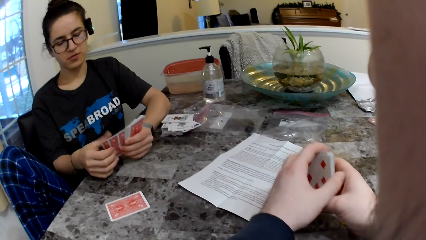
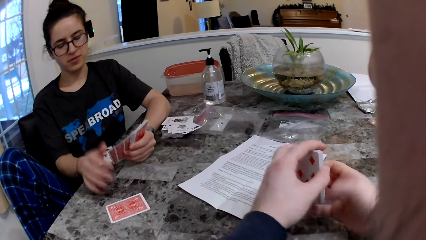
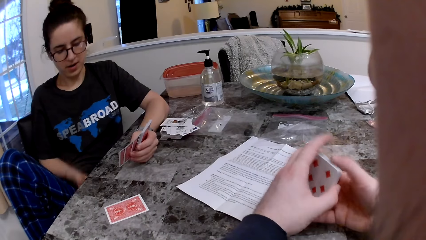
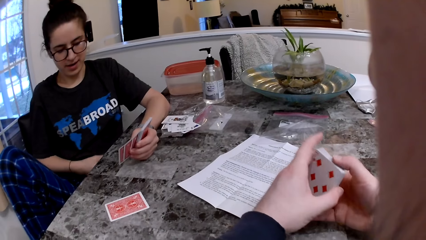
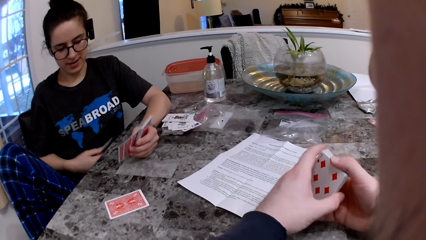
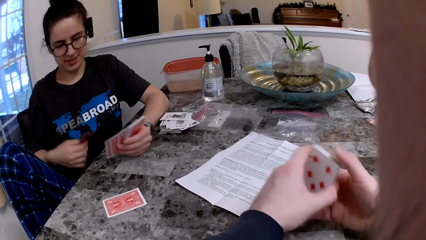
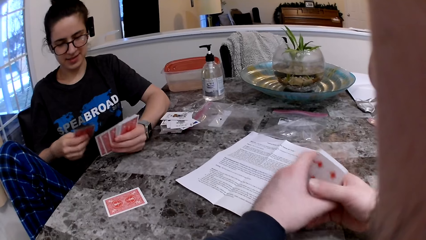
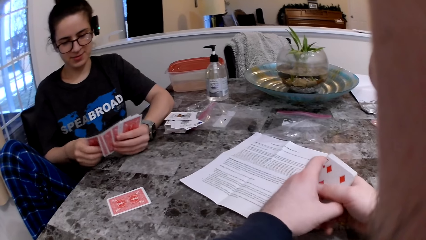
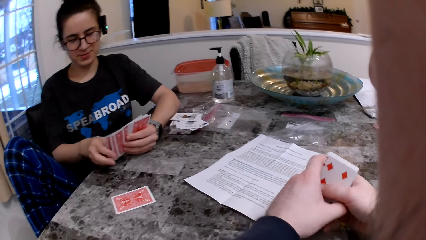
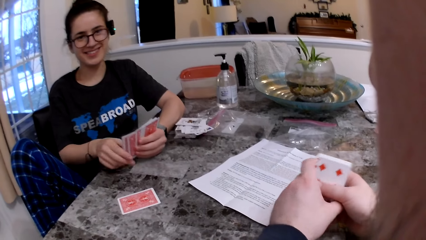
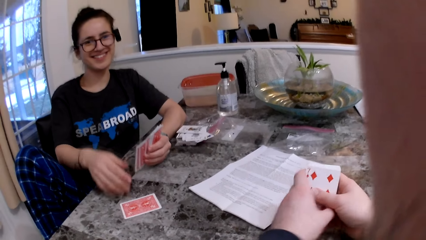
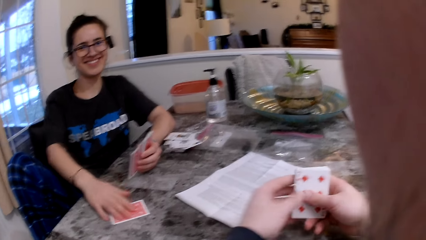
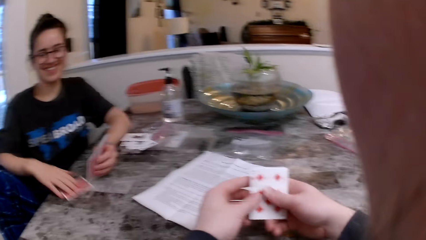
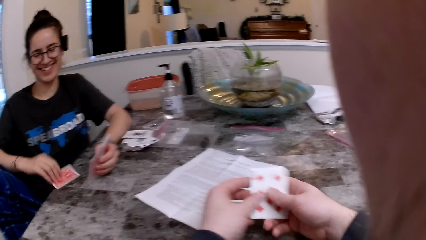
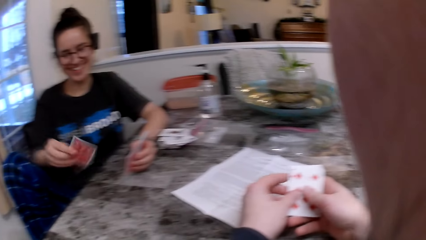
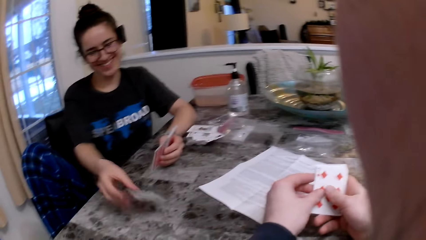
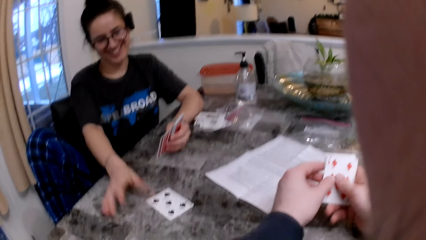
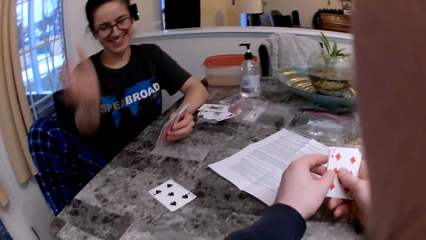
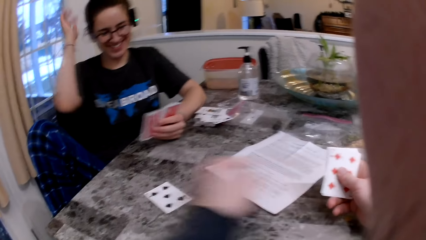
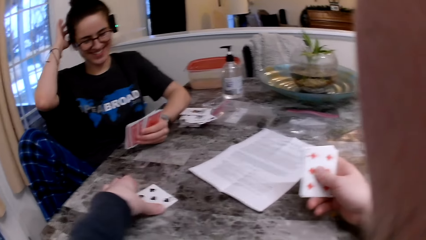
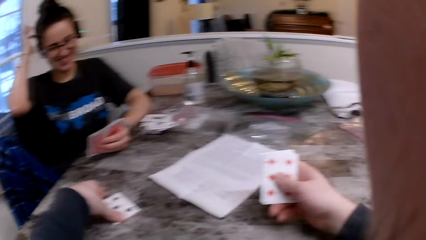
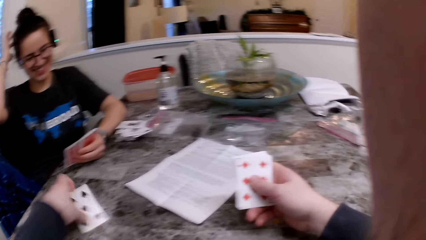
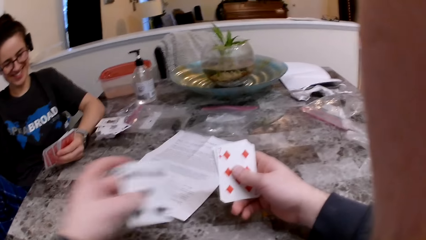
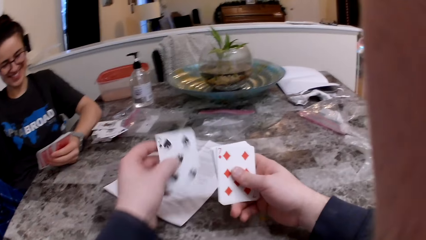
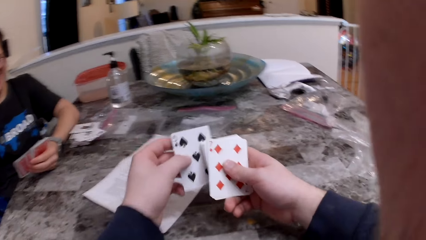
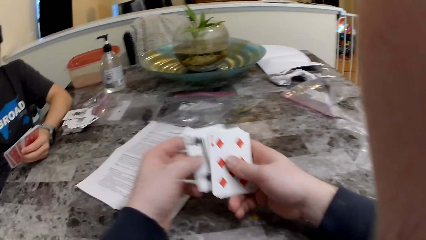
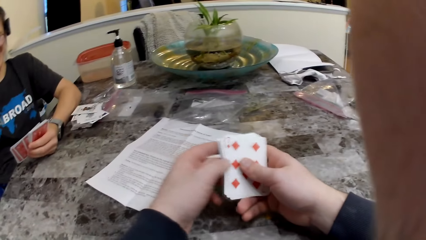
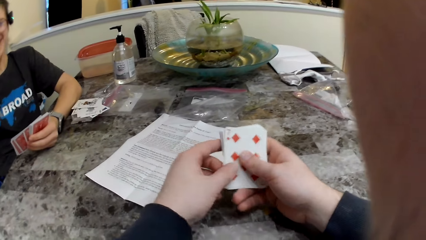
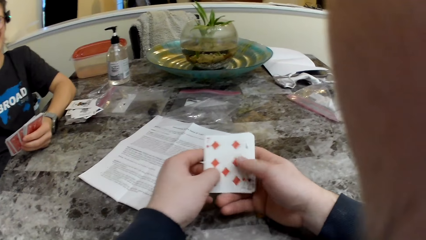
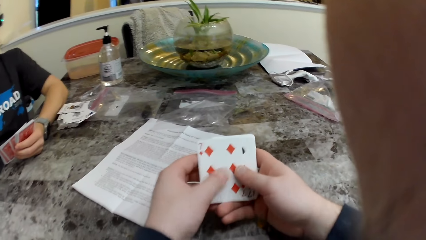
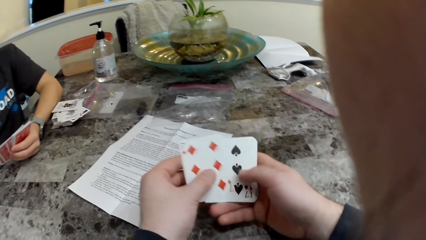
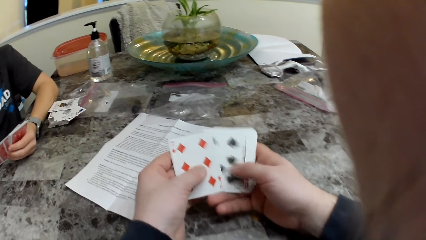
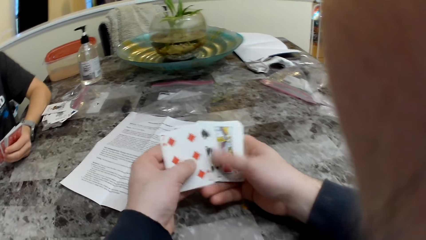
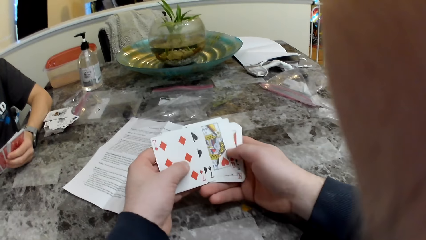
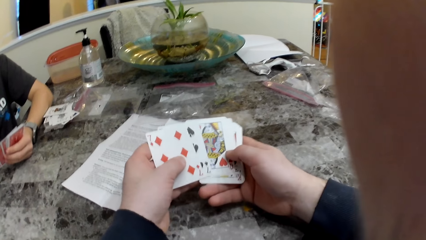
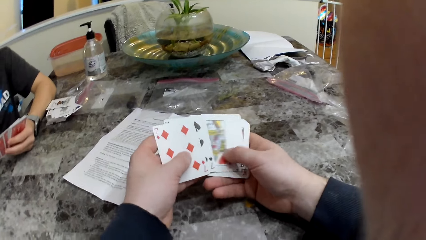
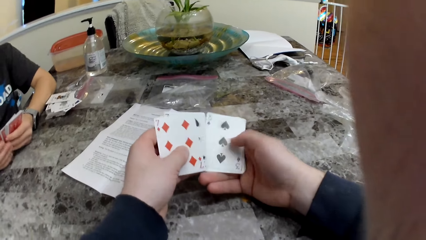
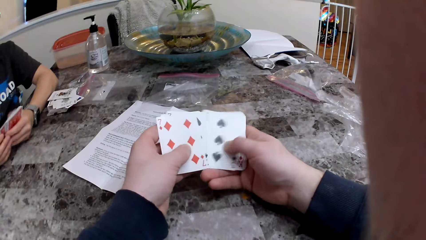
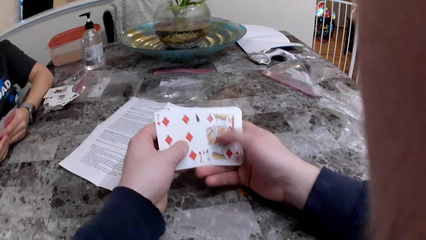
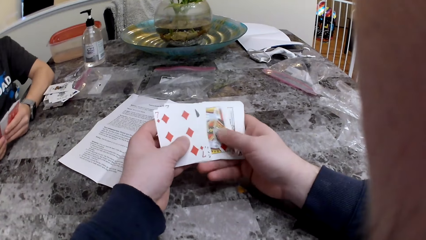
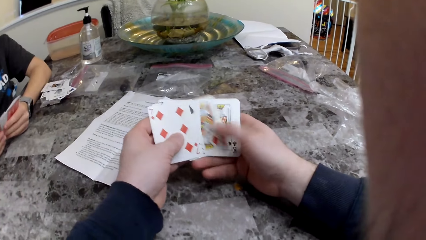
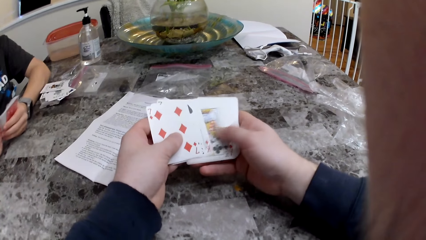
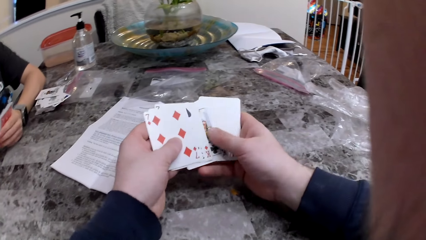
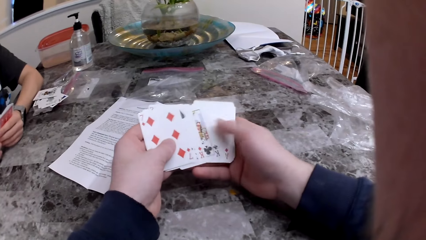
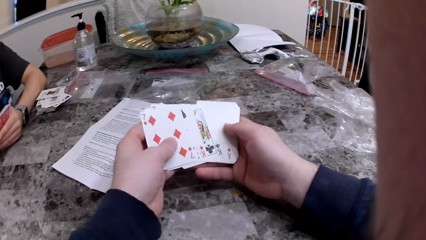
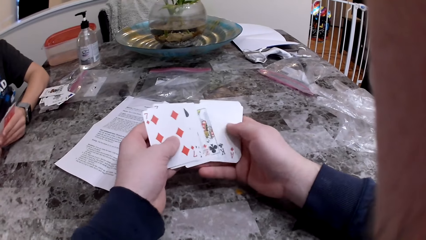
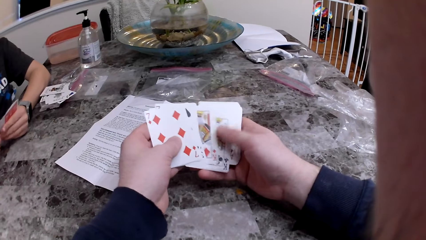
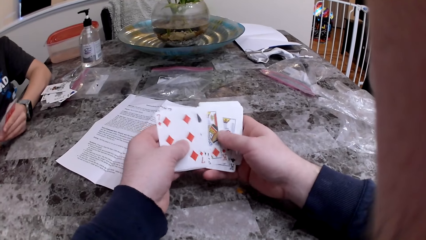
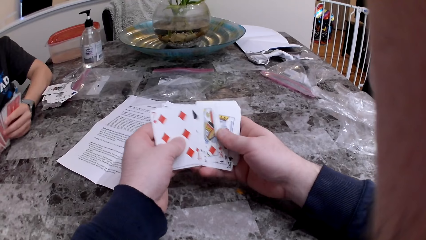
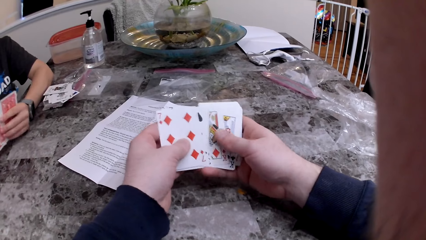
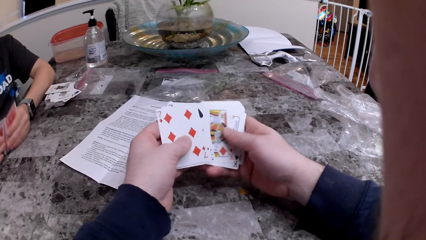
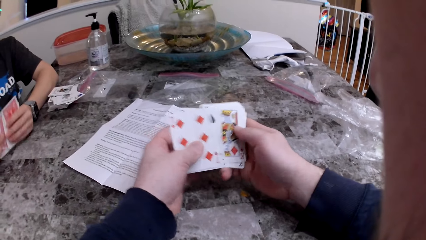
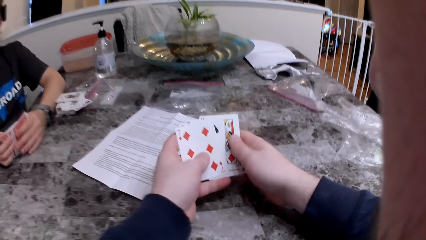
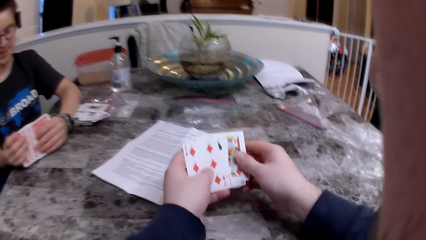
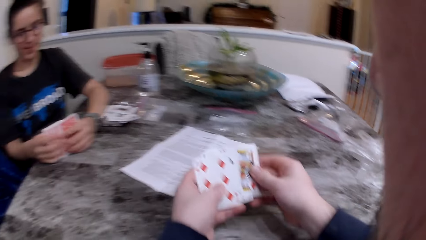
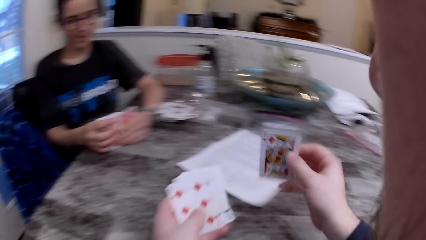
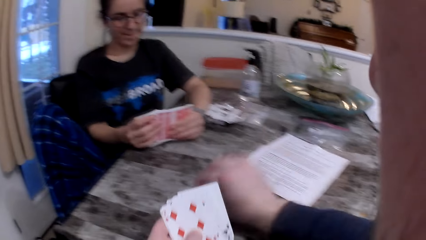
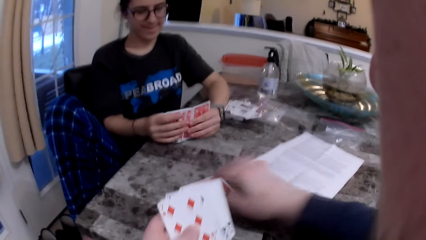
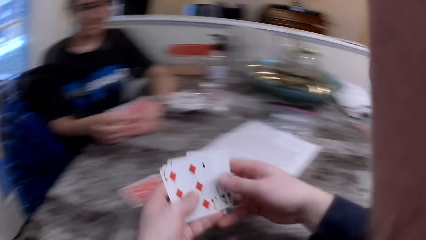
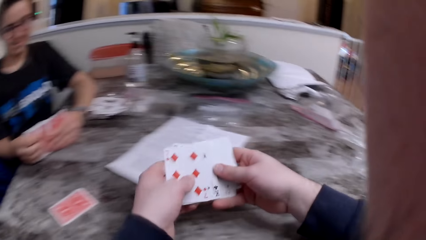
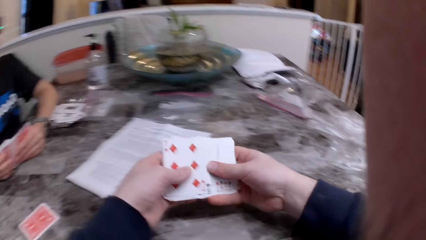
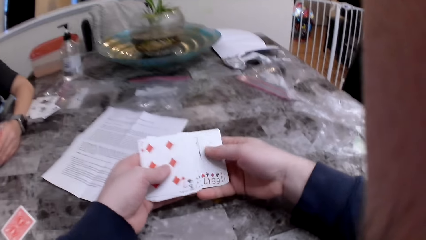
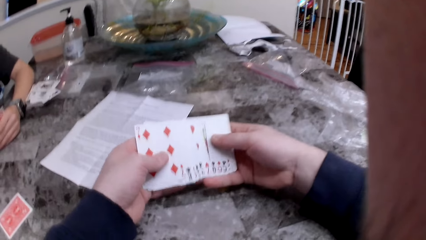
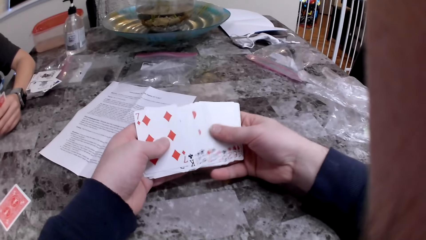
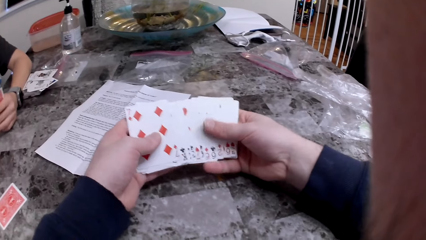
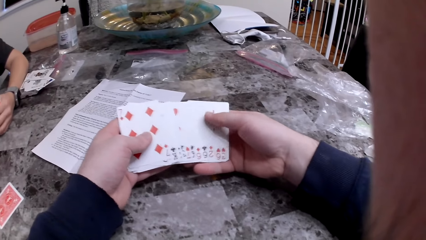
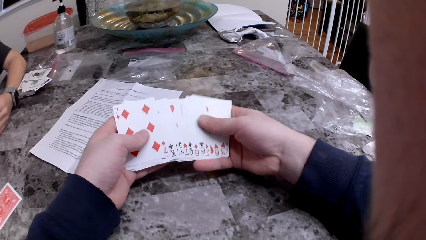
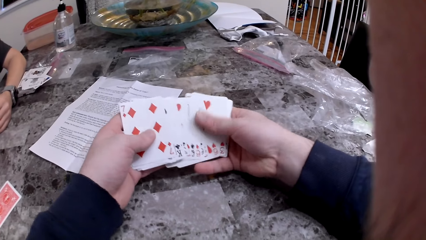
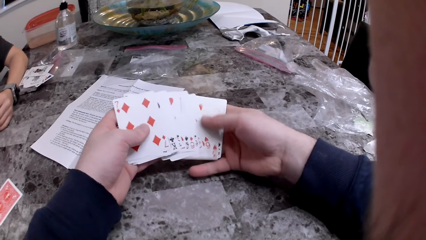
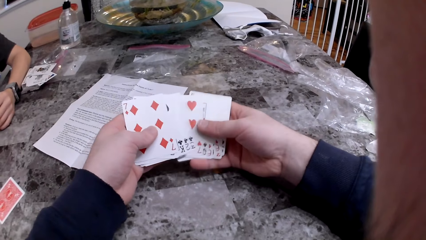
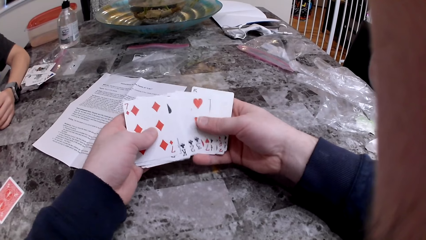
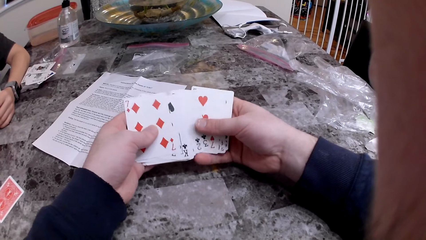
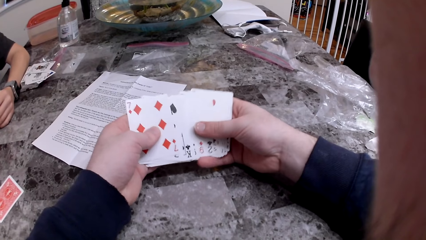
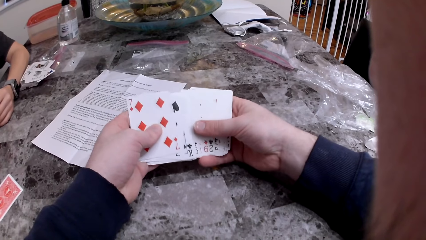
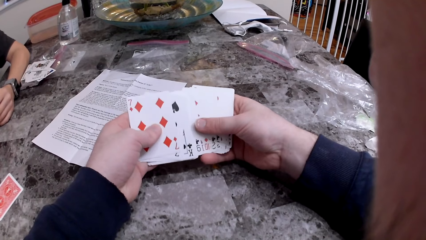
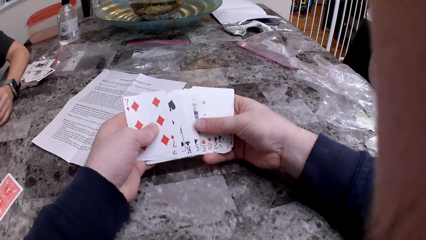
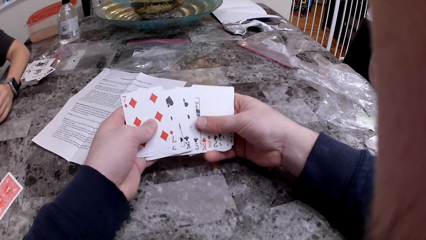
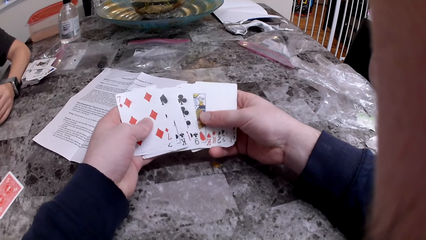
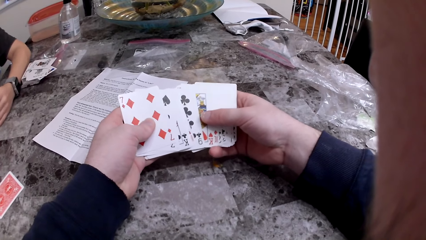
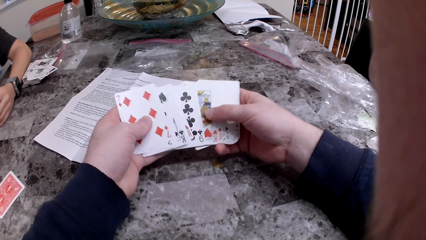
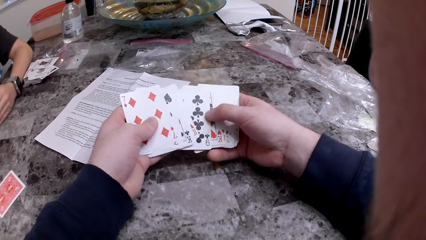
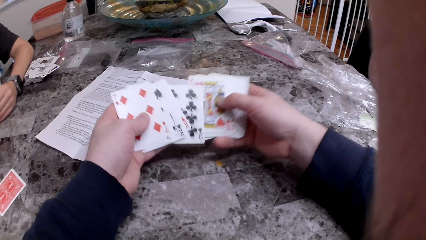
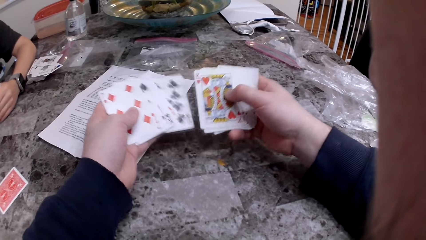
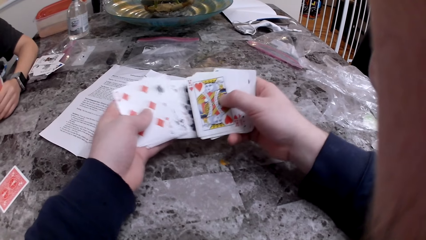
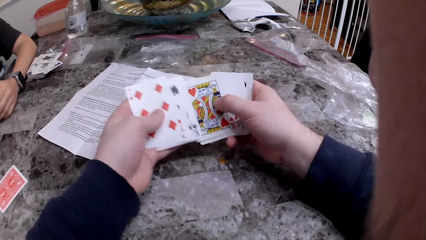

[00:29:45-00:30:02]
The camera wearer arranges the cards. A woman drops a card in her right hand. The woman picks up the card from her body. The woman flips the card on the table with her right hand. The woman scratches her head with her right hand. The camera wearer picks up the cards on the table with his right hand. He checks the cards. The woman arranges the cards. The camera wearer drops the card on the table with his right hand.
